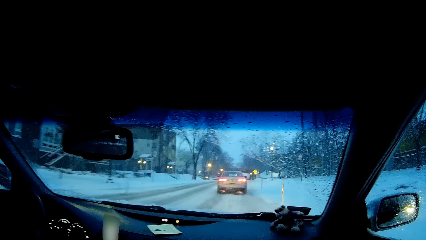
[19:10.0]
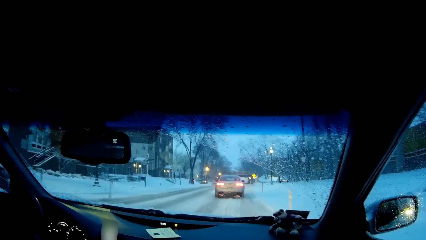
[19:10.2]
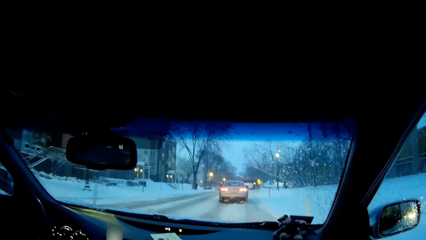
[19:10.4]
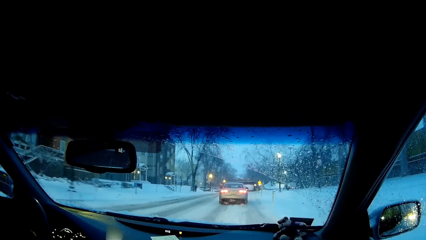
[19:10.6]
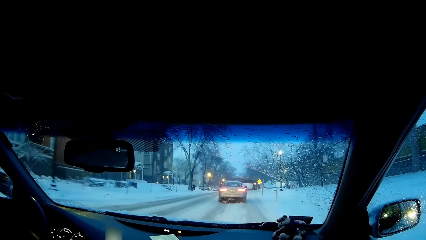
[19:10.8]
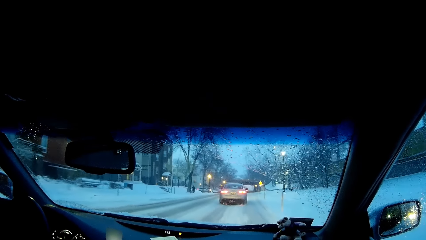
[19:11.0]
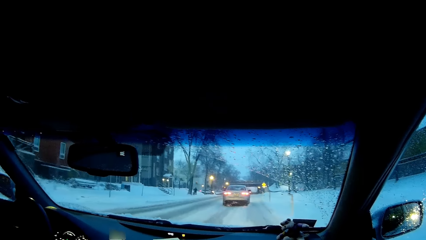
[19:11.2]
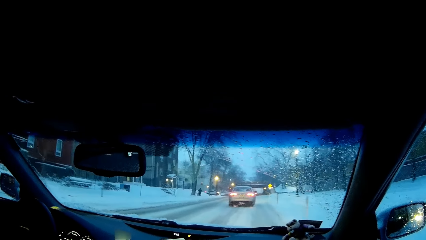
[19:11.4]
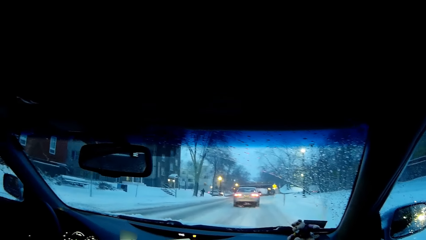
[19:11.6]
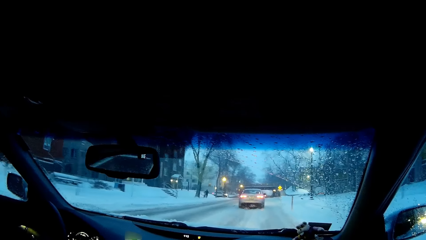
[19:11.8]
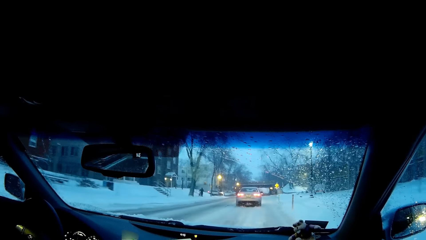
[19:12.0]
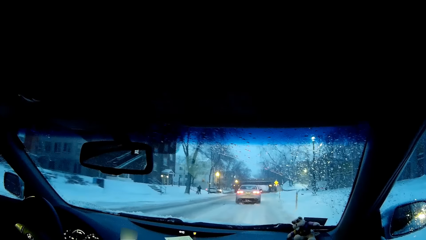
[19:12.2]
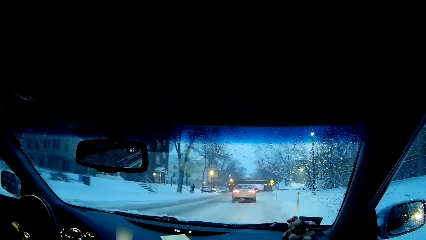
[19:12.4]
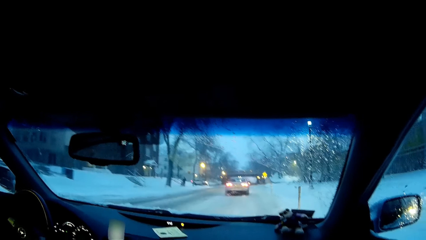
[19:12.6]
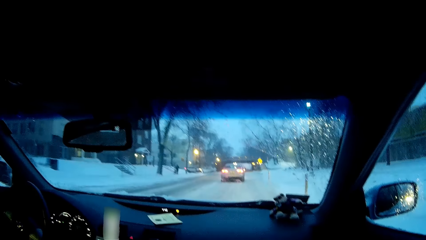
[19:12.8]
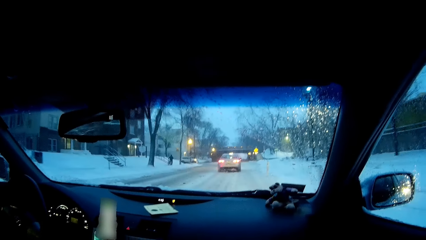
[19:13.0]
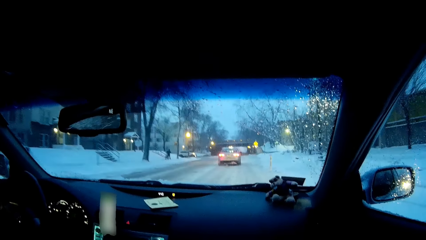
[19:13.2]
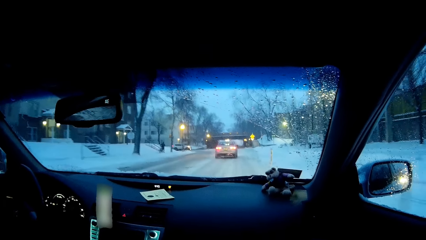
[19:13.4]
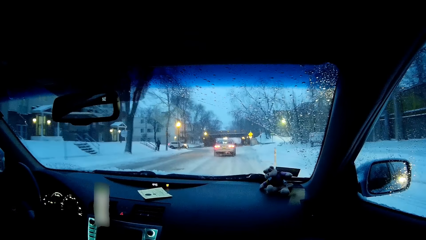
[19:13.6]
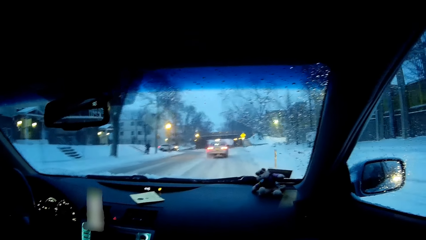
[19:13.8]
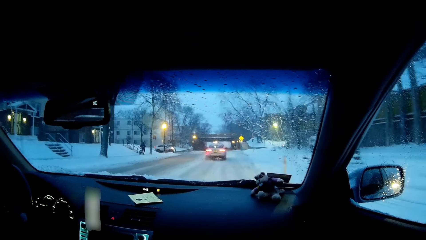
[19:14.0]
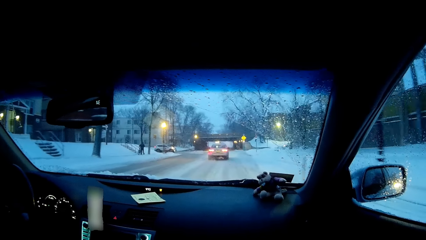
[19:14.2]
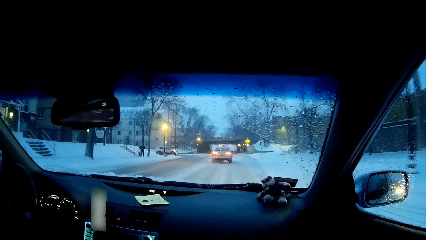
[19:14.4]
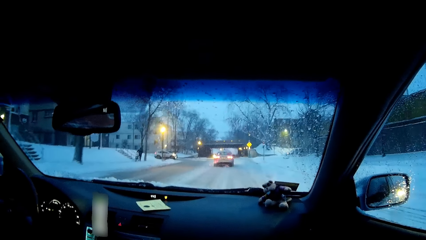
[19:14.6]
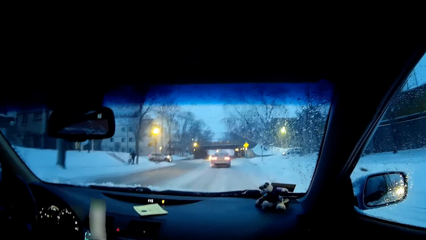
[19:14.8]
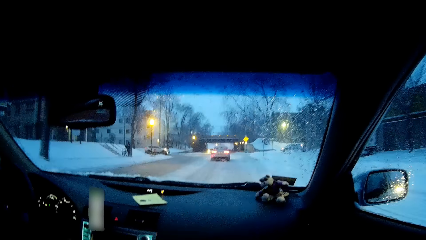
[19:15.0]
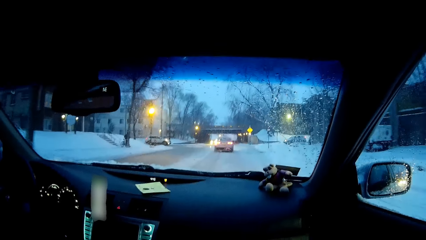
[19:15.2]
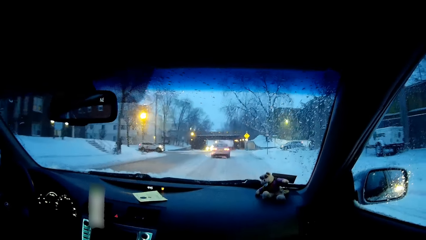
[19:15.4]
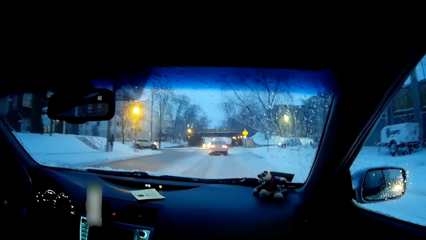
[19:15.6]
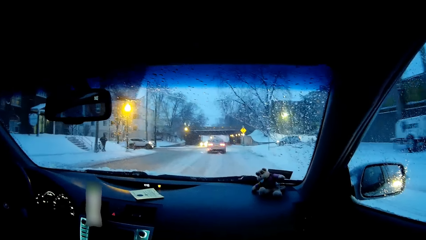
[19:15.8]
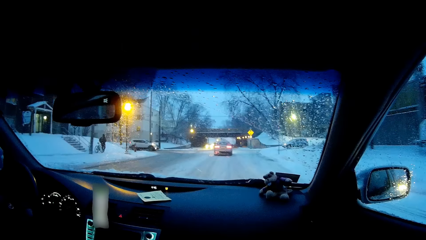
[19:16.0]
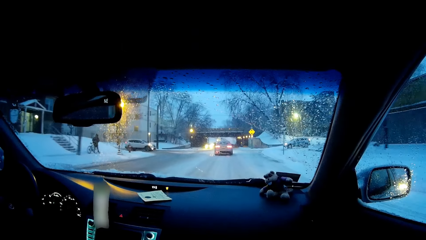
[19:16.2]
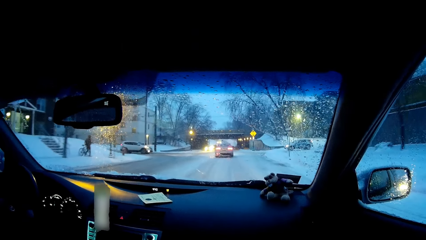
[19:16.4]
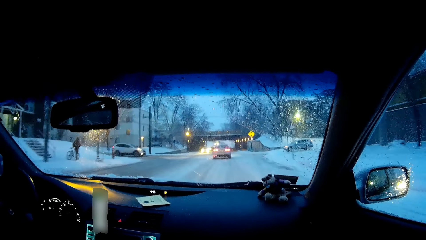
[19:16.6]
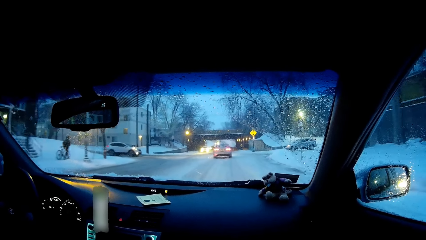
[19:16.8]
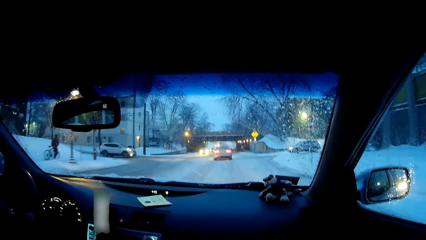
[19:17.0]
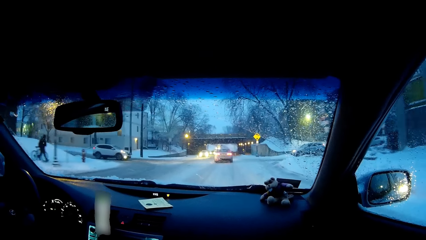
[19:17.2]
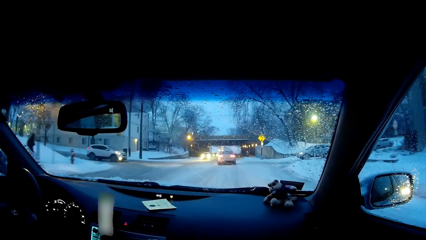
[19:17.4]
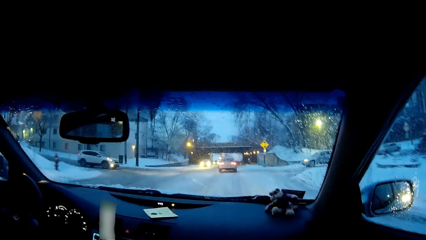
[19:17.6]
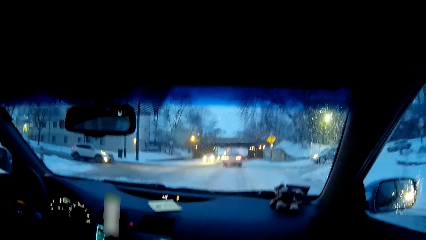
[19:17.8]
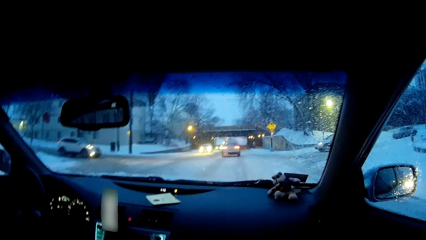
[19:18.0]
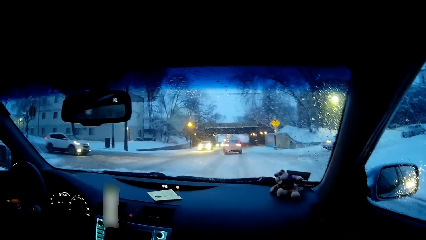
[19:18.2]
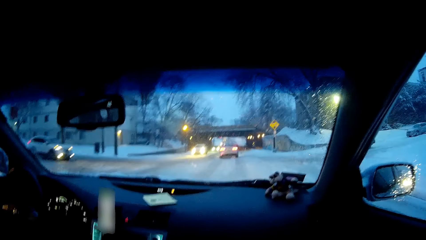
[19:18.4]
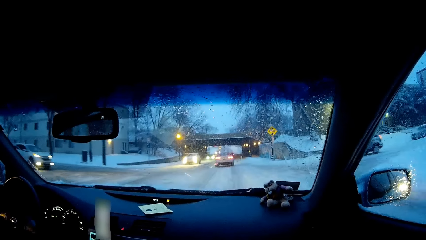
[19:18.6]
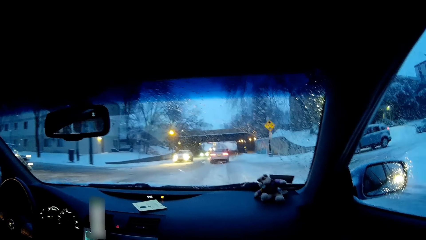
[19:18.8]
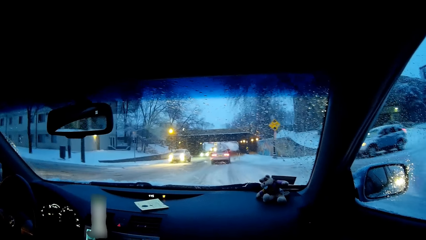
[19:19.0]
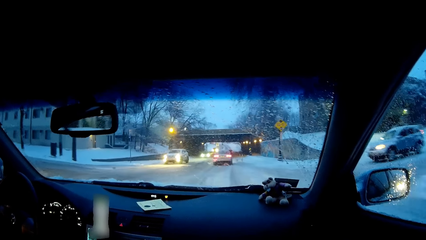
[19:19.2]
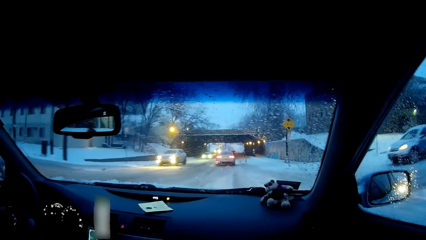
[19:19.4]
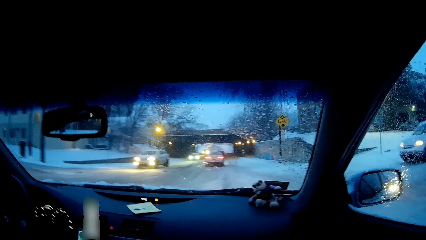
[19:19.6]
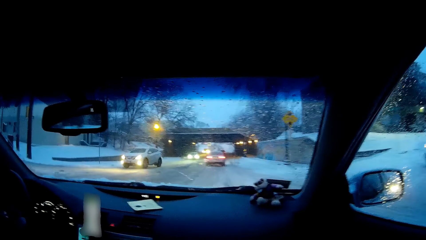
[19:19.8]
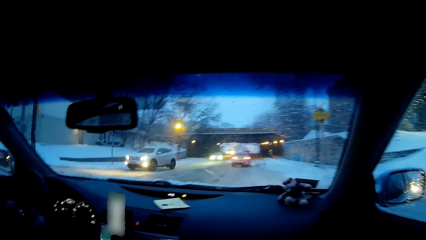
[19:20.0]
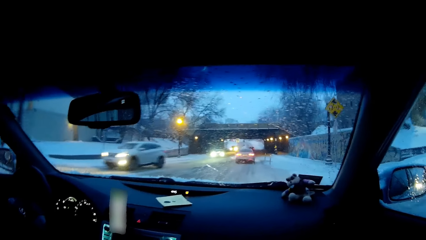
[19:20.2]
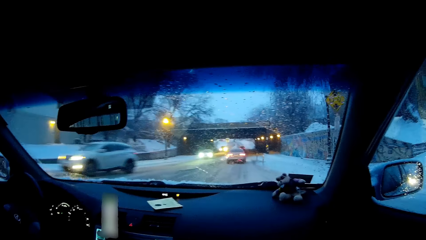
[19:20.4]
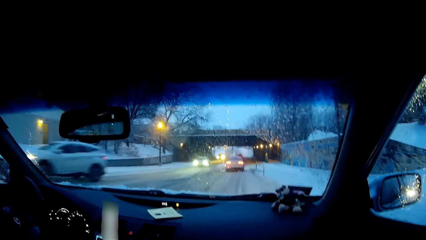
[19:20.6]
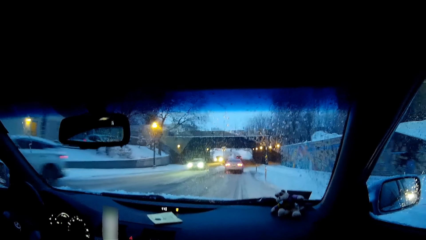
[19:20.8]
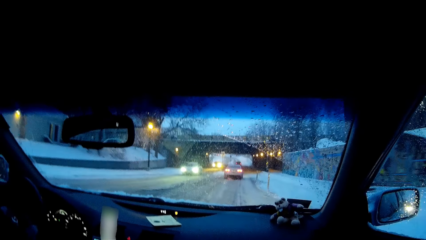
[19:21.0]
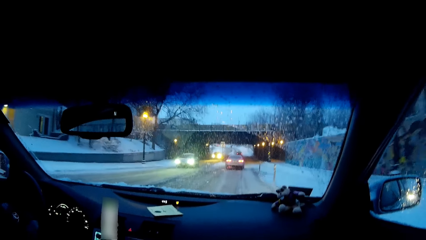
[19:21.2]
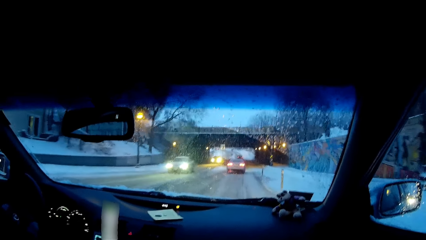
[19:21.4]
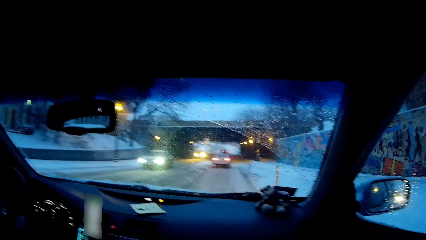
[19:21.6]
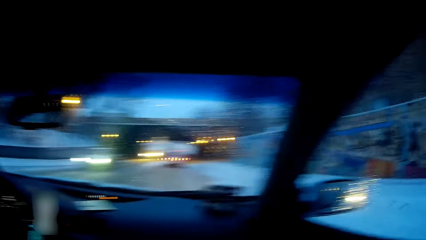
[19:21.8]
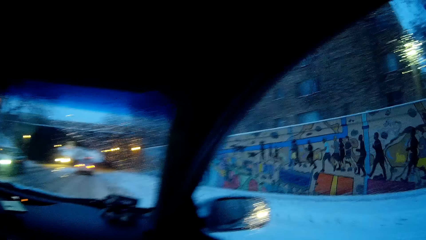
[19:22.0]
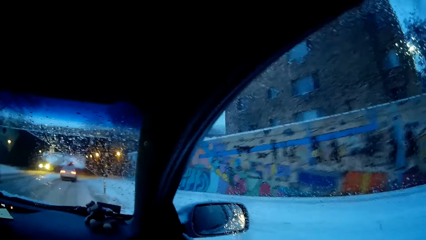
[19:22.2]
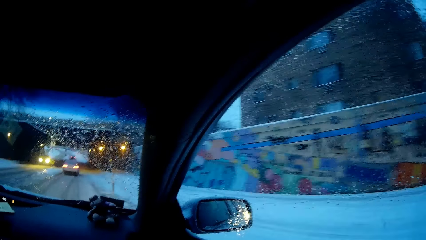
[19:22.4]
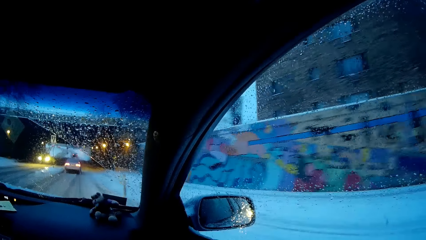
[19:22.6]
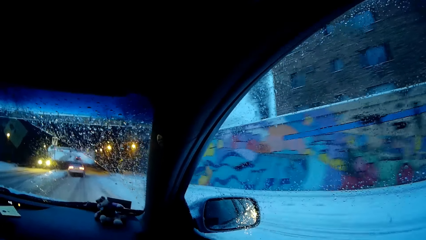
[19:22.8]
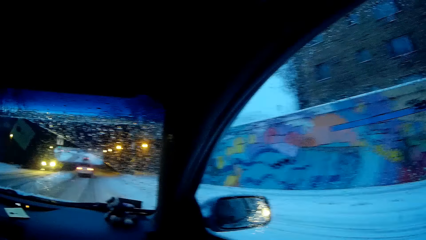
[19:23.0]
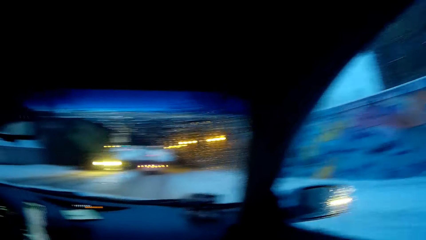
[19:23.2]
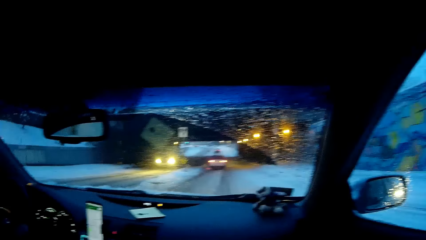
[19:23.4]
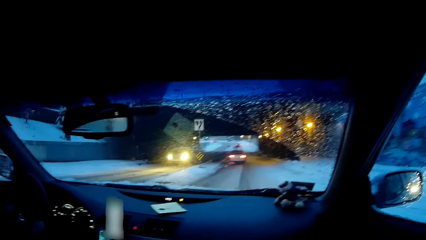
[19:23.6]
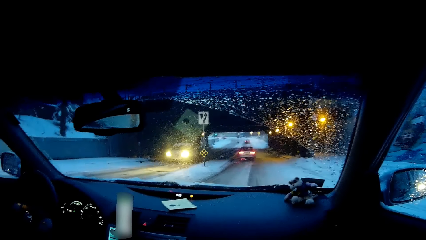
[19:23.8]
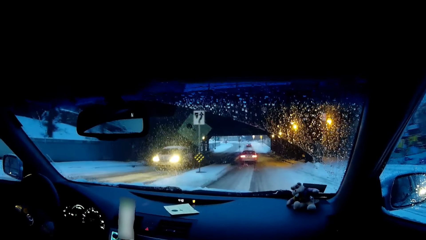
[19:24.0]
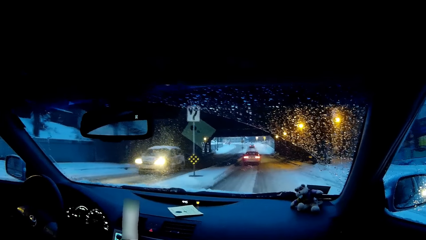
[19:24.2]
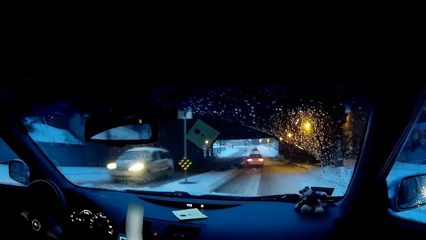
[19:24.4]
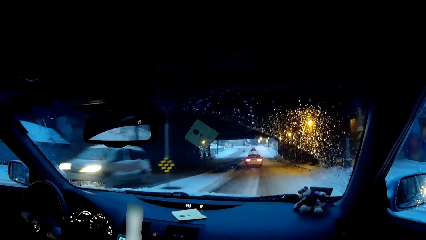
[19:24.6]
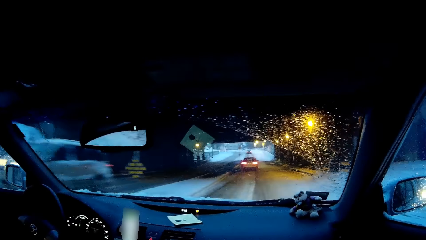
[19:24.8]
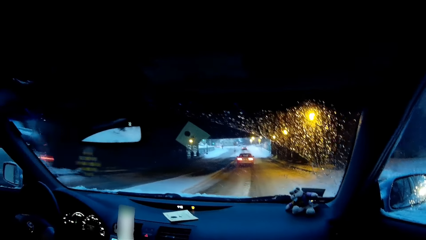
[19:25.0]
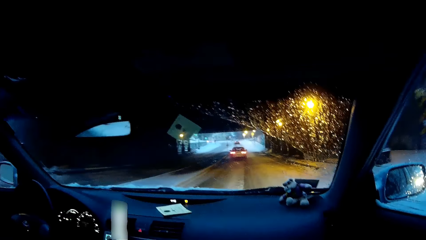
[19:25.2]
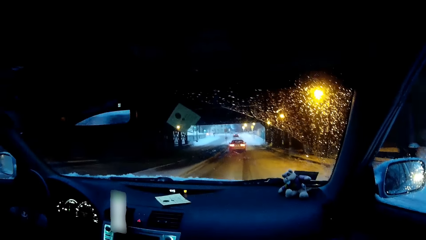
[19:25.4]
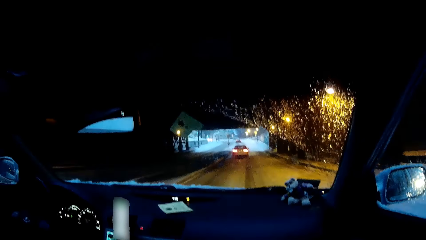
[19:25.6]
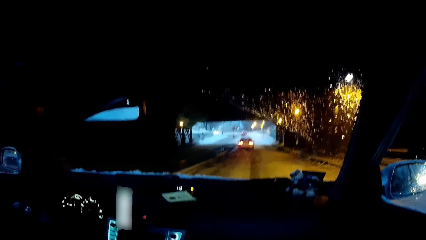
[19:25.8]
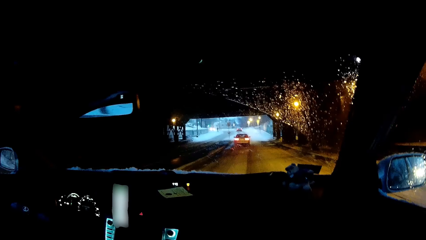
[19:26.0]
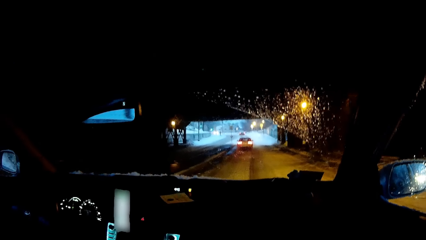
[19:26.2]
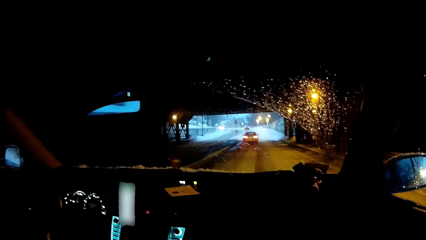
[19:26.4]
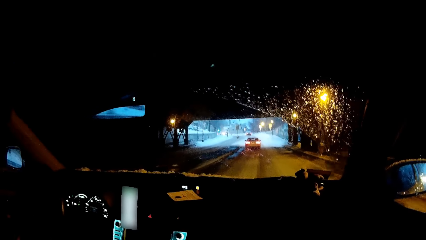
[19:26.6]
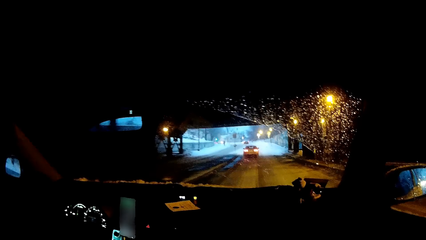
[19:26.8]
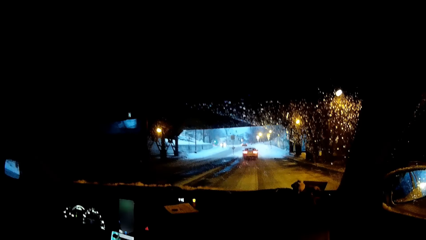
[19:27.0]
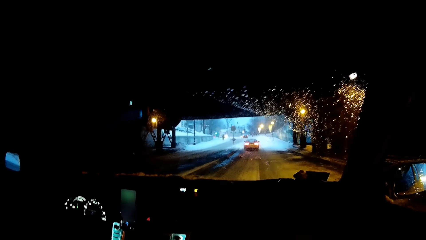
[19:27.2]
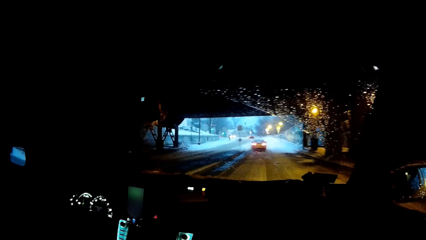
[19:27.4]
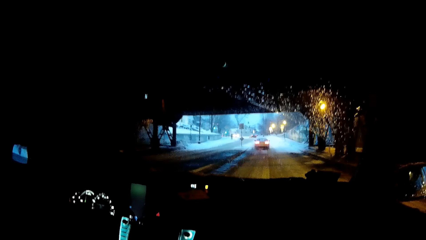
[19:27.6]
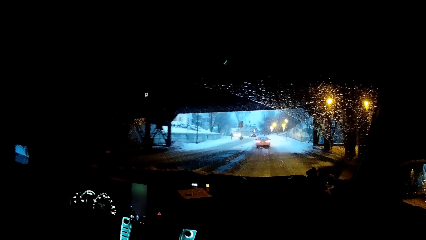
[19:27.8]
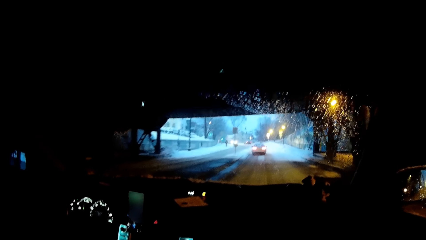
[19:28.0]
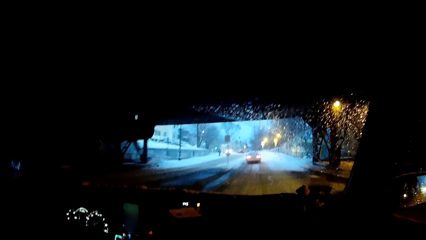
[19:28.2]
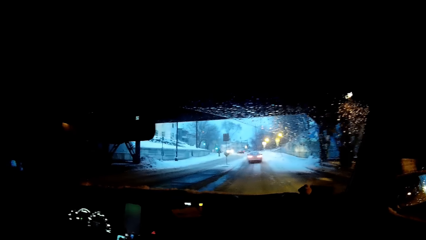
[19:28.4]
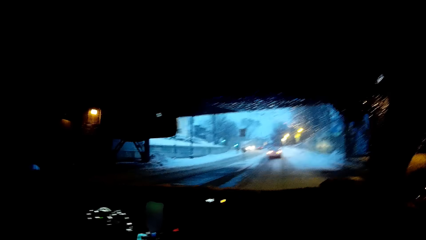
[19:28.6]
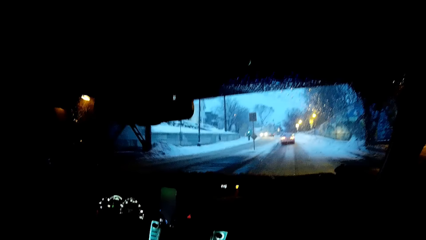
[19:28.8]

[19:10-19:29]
The camera wearer looks at the right side. They look forward. A man drives on the road.
